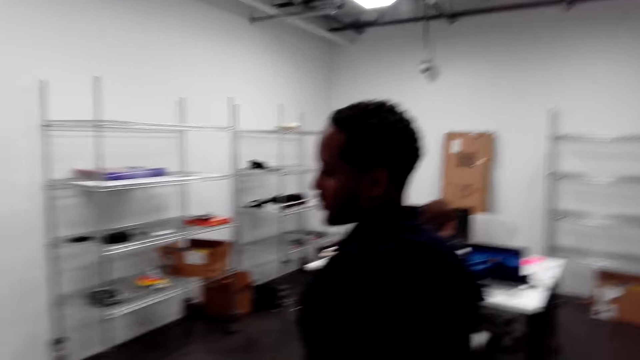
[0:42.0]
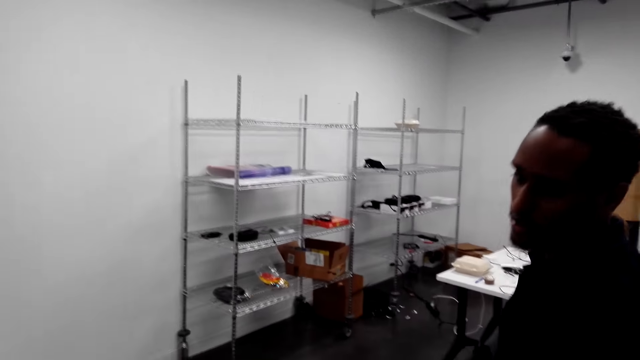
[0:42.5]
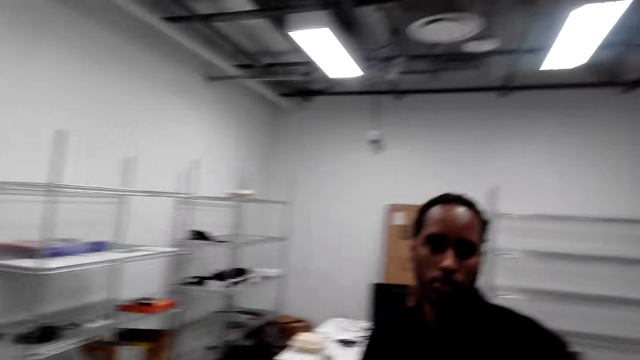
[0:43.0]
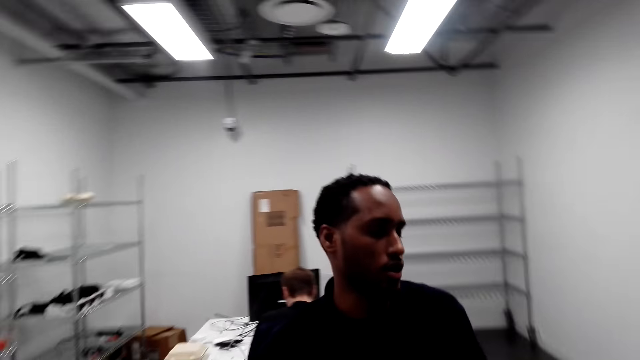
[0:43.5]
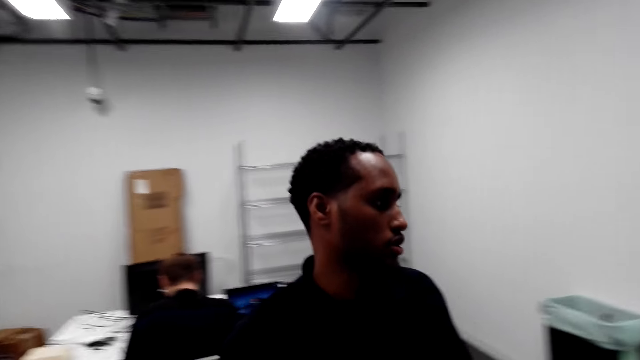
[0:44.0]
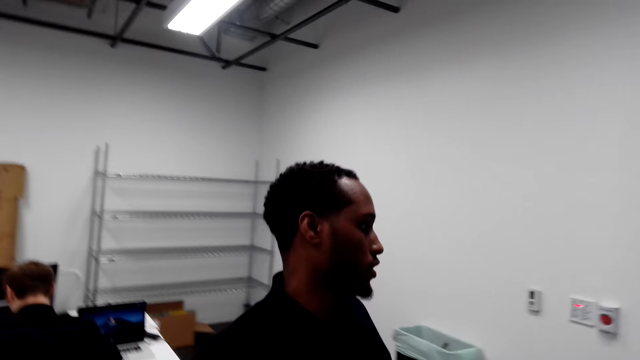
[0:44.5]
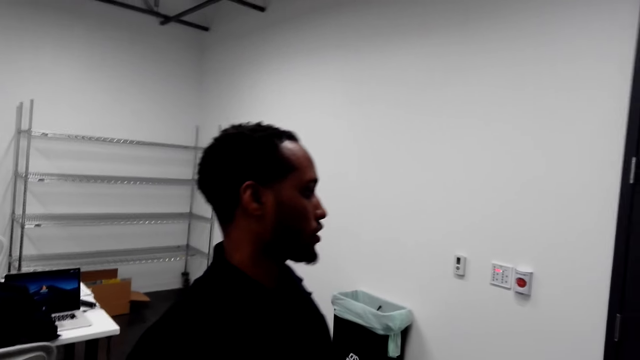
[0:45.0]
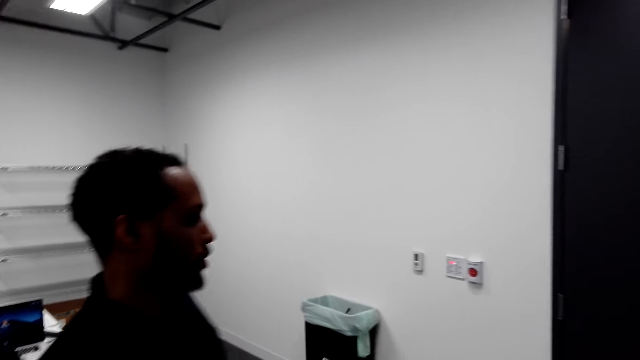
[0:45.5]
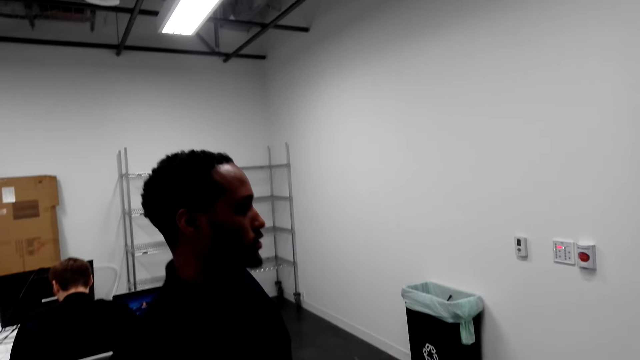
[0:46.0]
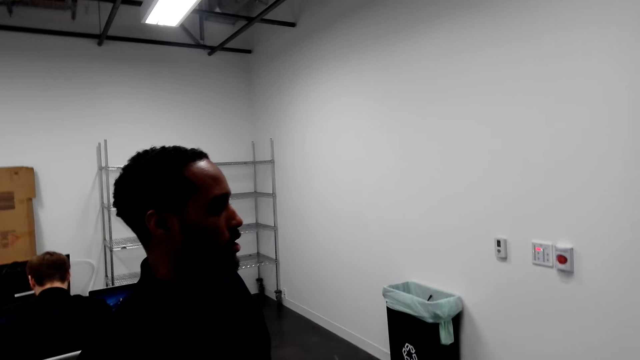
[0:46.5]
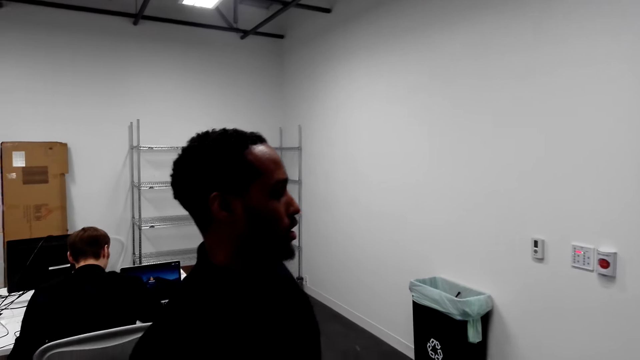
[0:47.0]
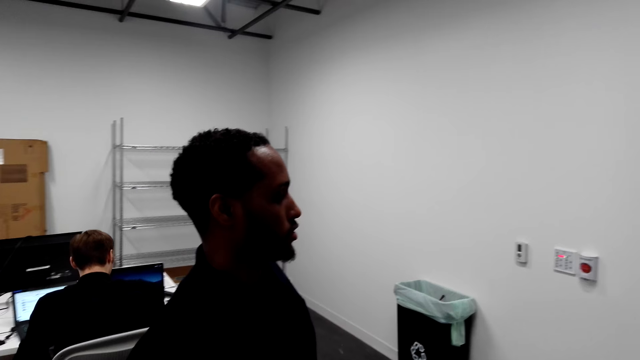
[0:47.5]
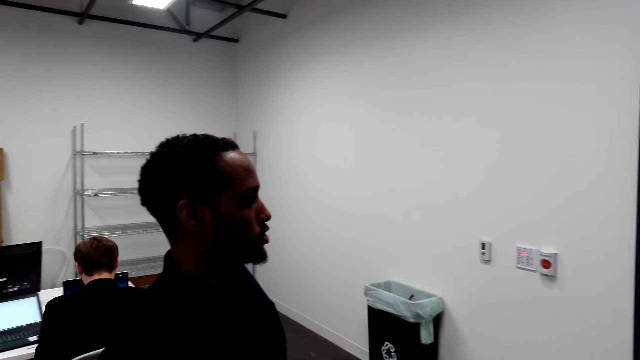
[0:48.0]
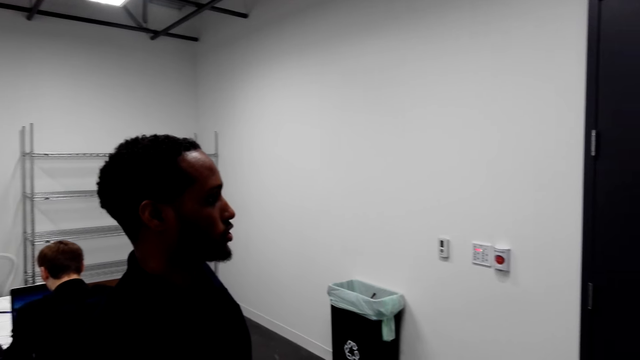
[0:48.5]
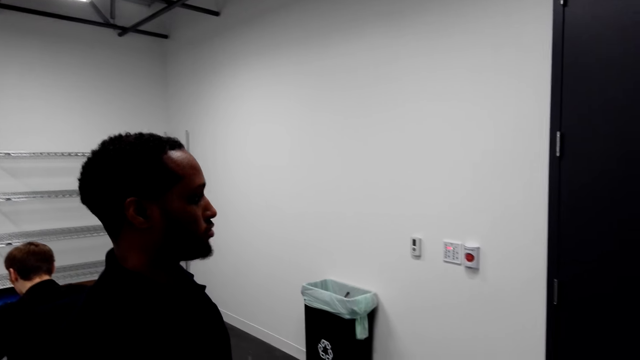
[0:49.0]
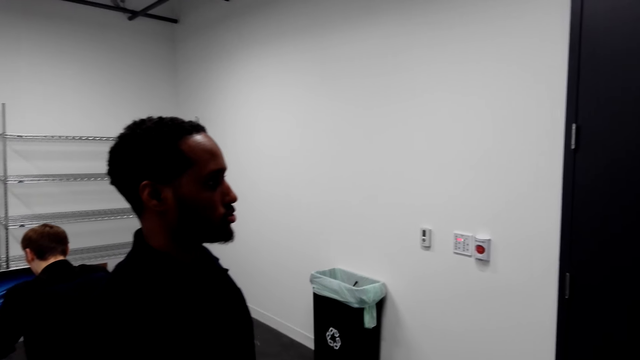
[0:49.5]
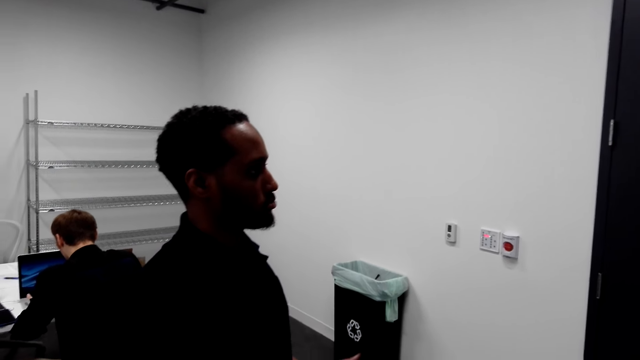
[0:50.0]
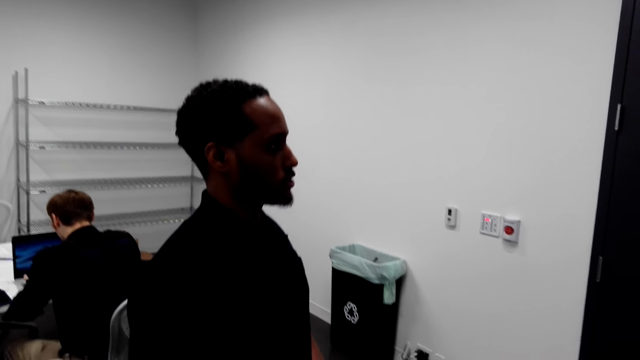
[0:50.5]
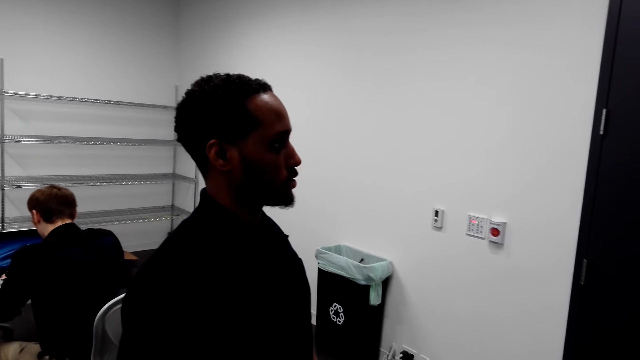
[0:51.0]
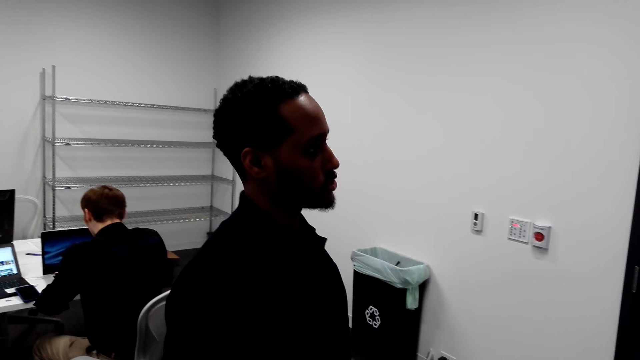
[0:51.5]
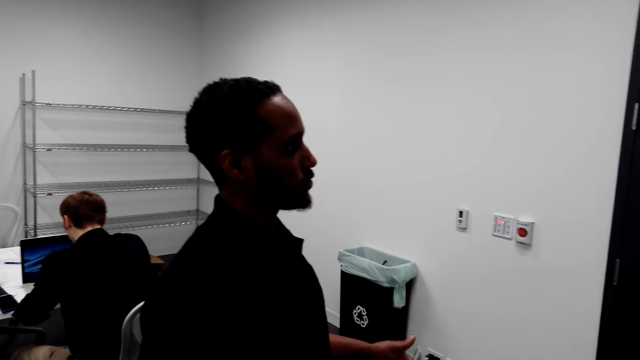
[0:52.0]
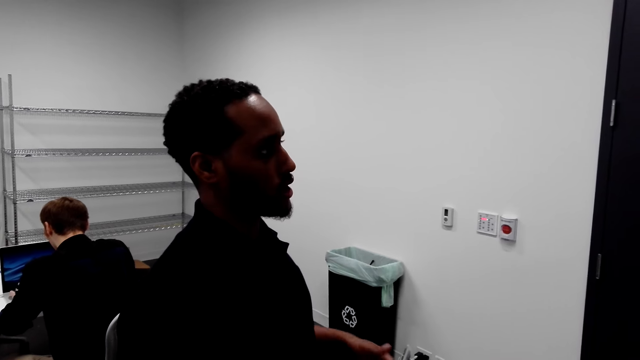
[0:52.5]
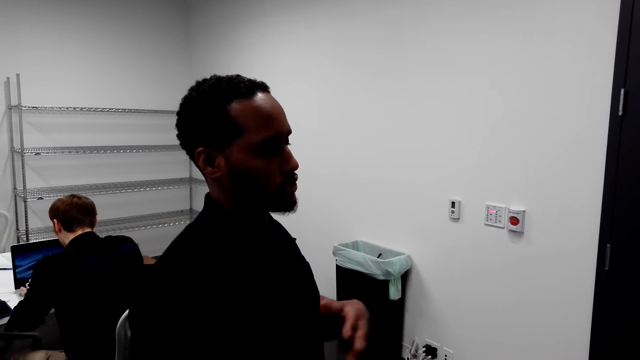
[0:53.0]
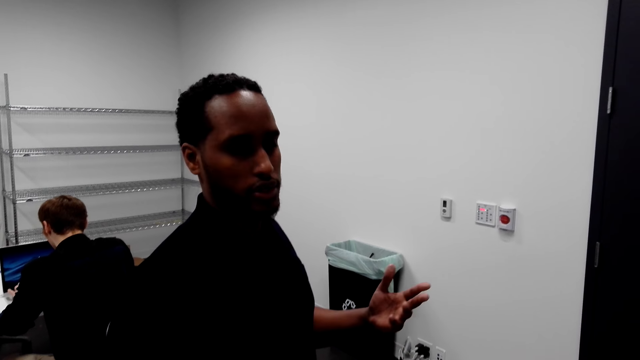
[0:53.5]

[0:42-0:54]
The man talks to the camera wearer. The camera wearer talks to the man.

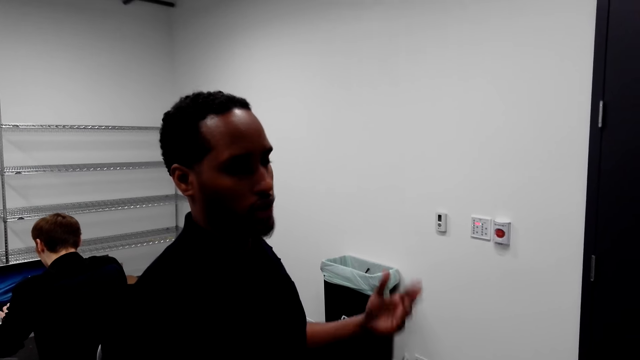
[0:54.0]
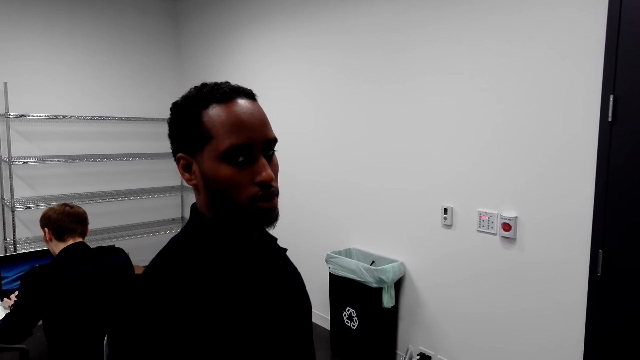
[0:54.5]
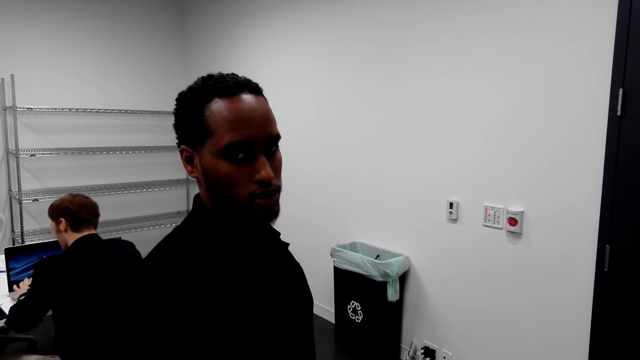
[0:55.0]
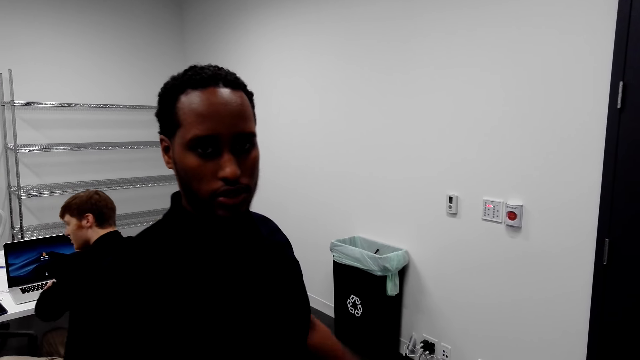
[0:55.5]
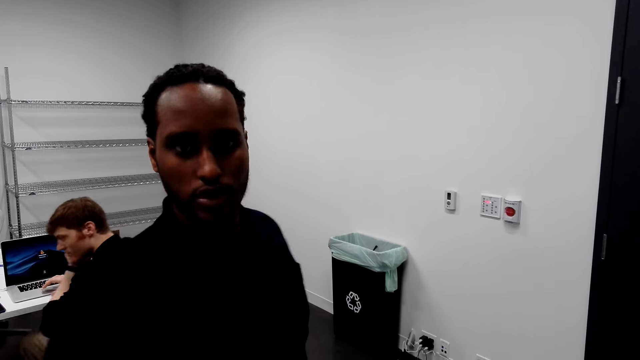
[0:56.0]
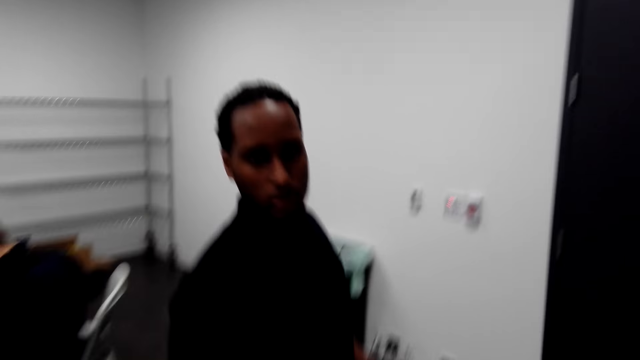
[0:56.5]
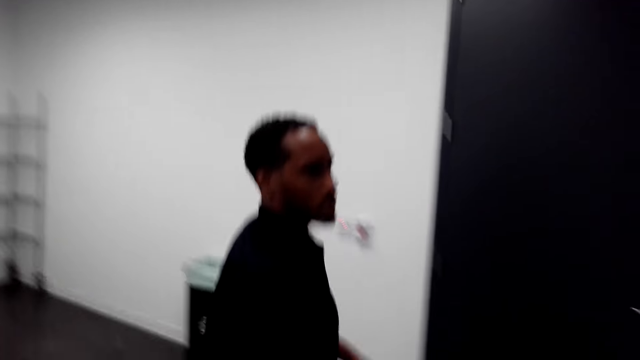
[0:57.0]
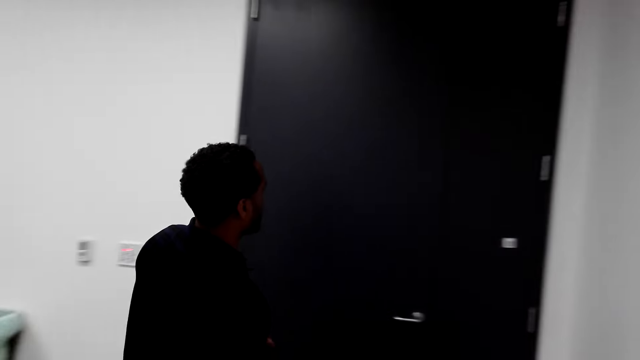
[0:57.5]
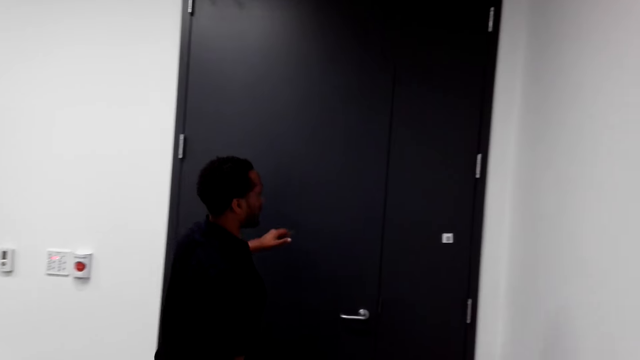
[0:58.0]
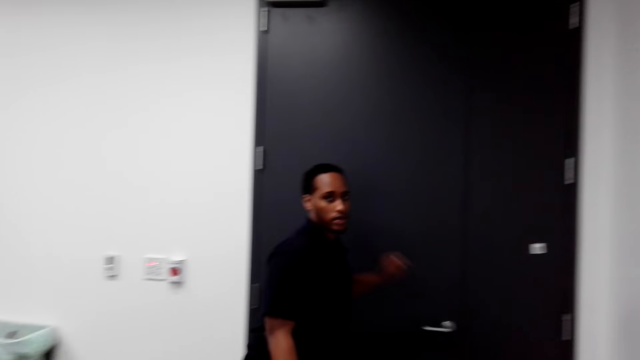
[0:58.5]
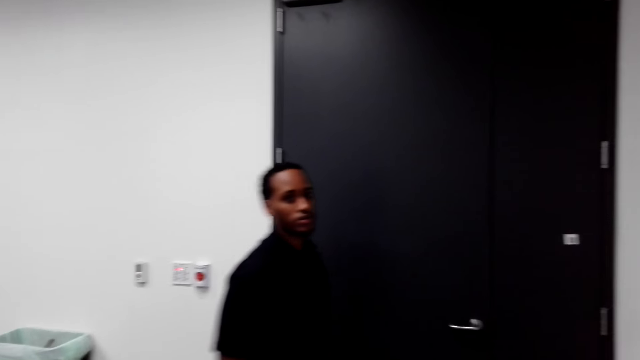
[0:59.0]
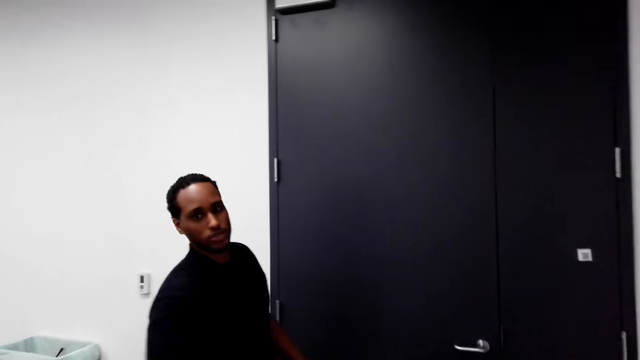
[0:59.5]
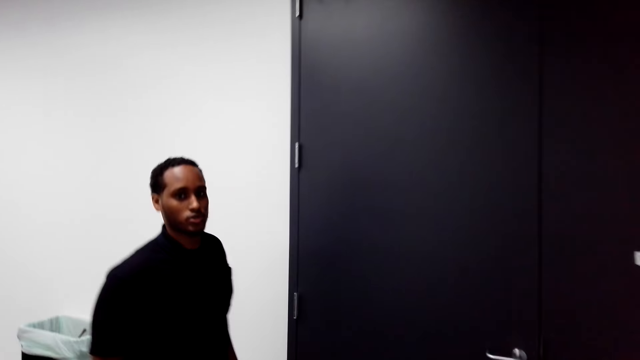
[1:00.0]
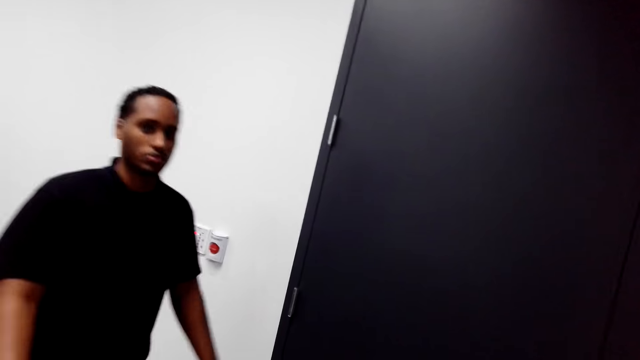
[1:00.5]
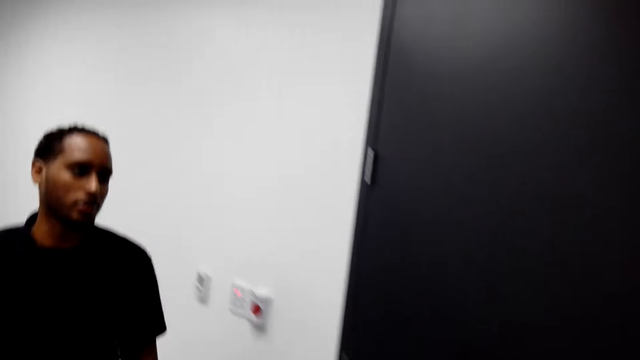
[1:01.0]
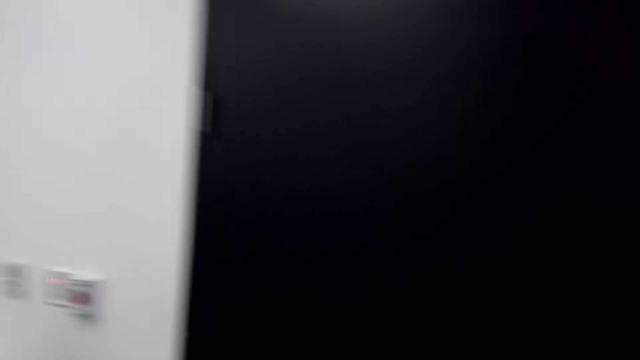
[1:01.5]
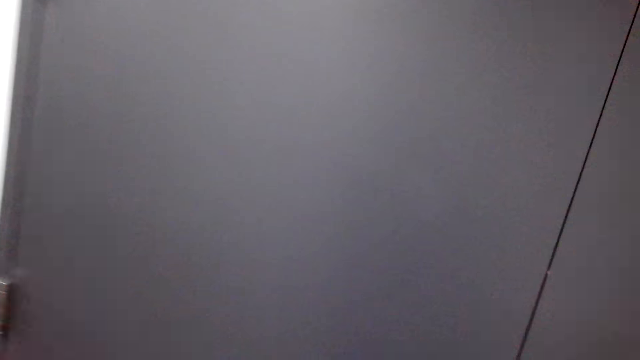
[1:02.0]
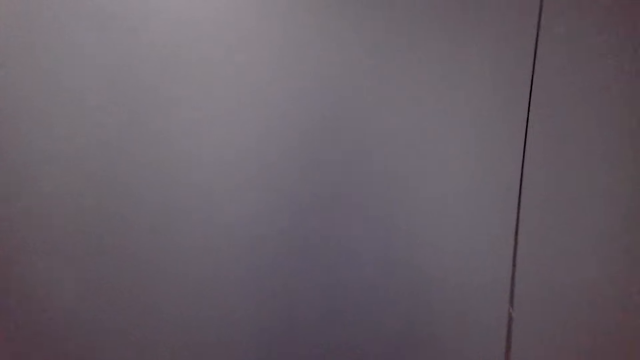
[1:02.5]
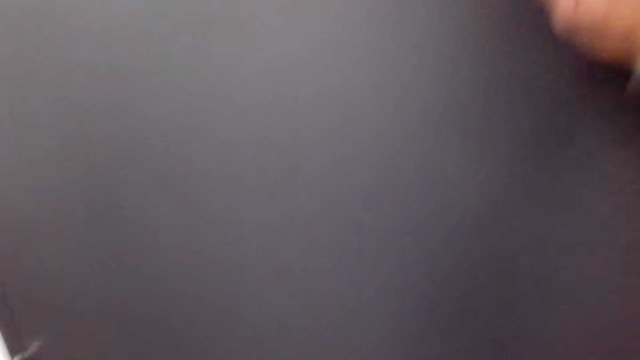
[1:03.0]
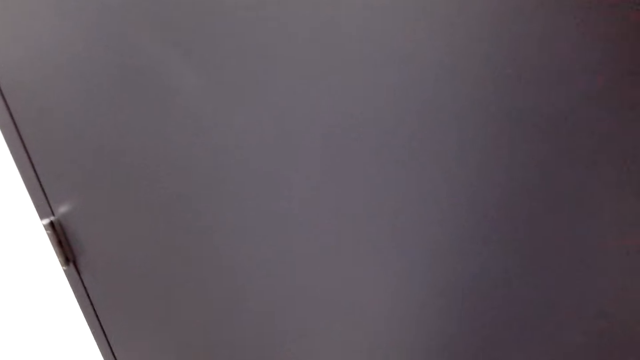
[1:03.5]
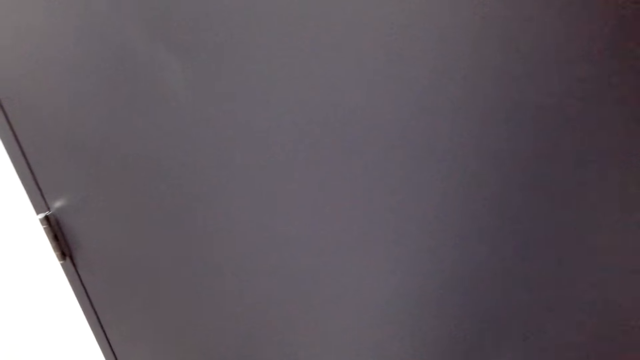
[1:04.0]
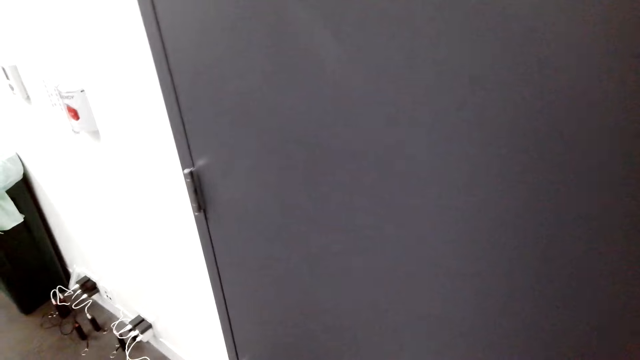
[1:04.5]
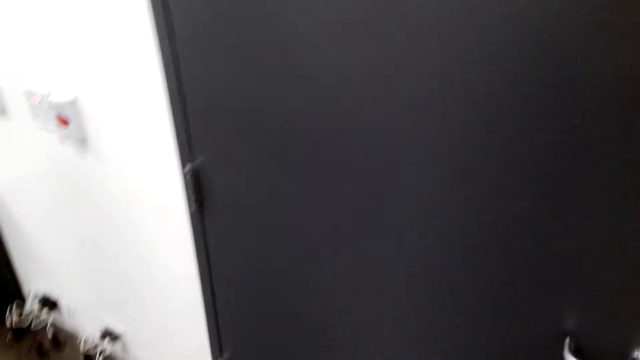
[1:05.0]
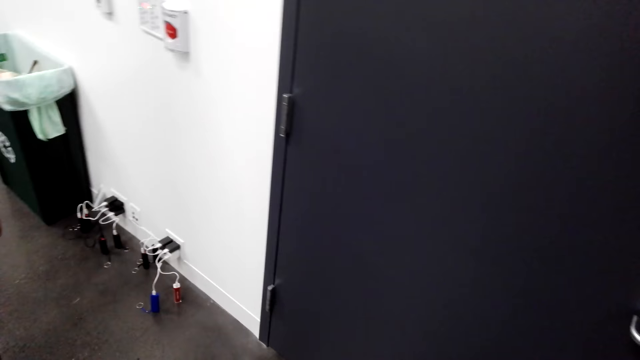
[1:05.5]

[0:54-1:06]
The man walks towards the door and pauses. The man touches the door. The man talks to the camera wearer and steps back. The camera wearer talks to the man. They walk towards the door. They knock the door. They wait and stare at the door.
